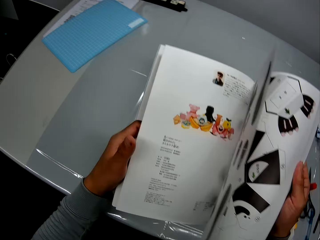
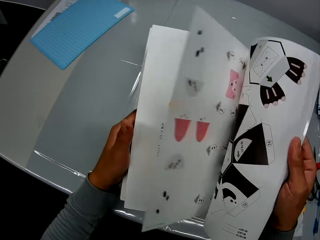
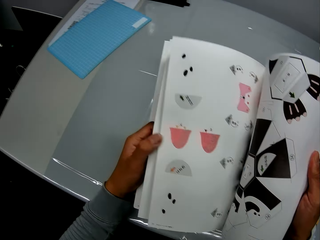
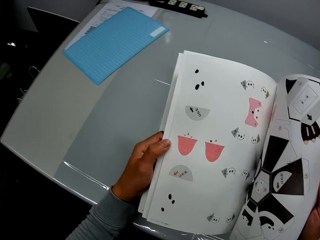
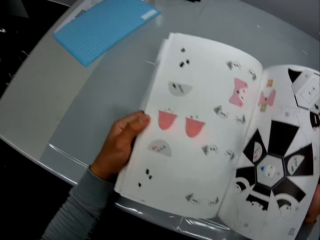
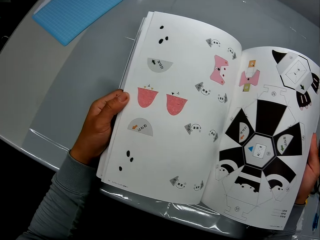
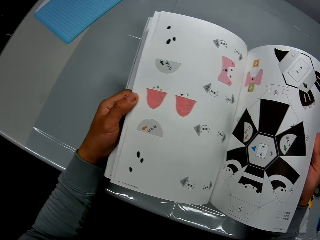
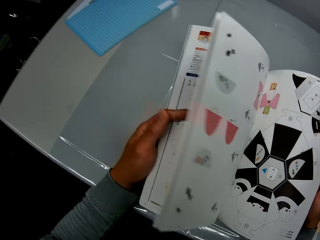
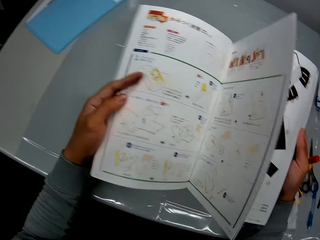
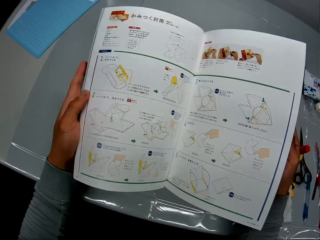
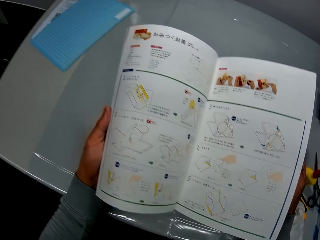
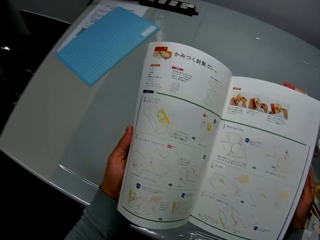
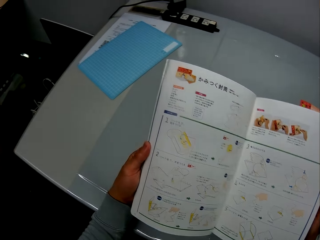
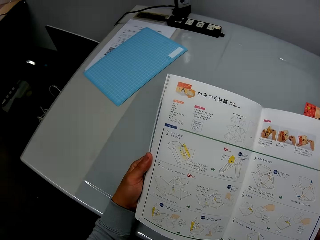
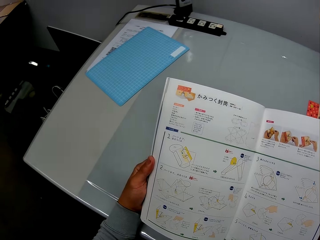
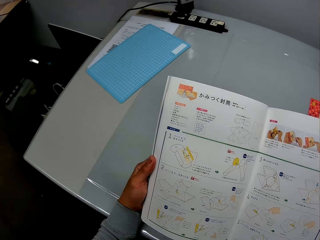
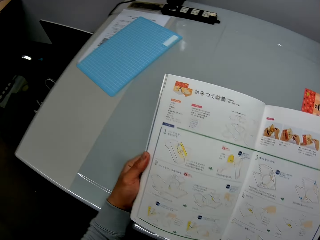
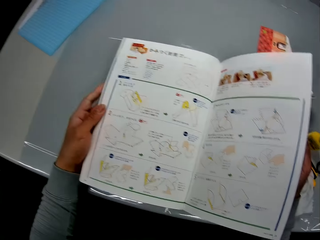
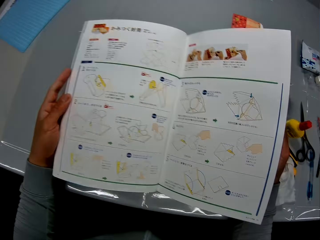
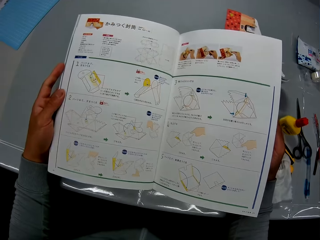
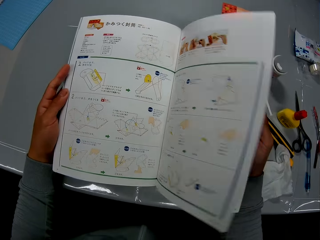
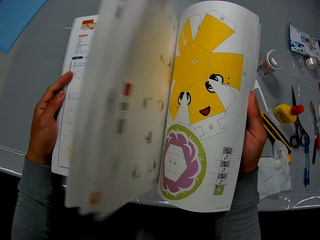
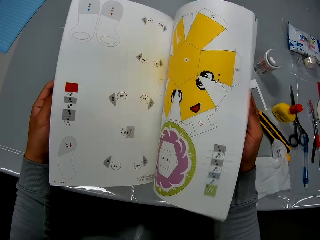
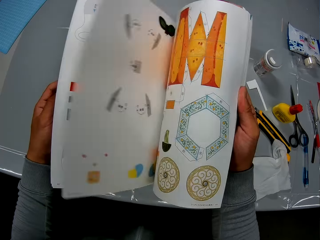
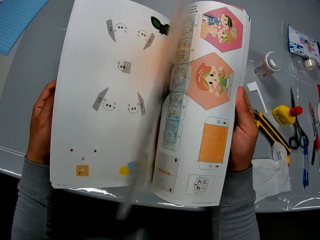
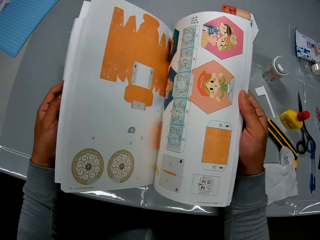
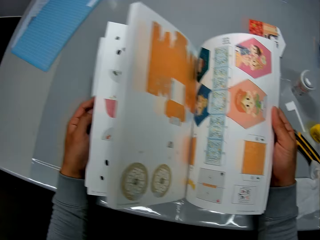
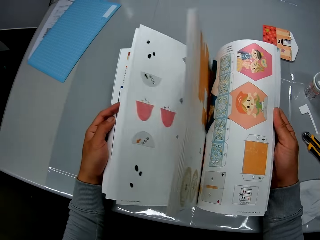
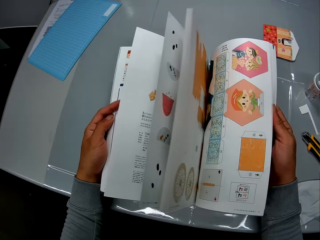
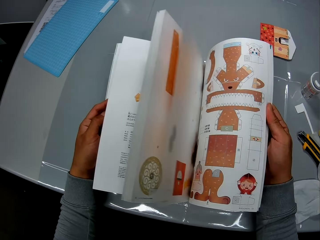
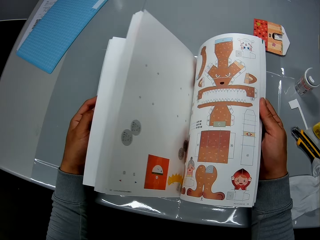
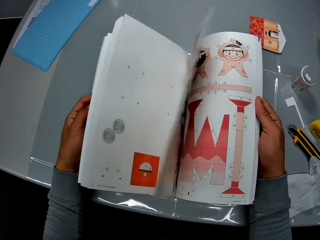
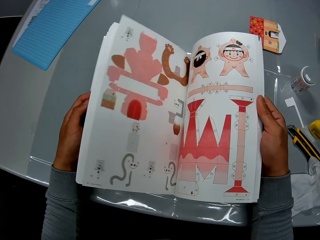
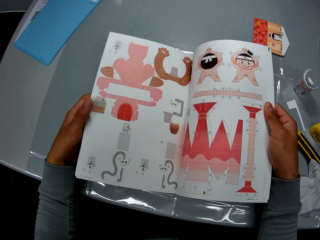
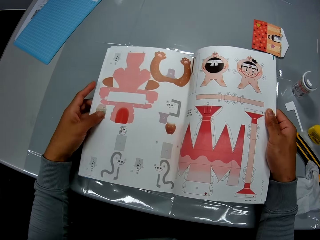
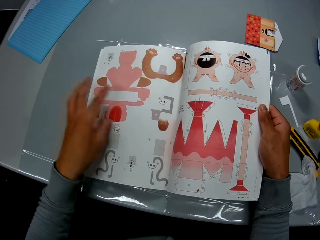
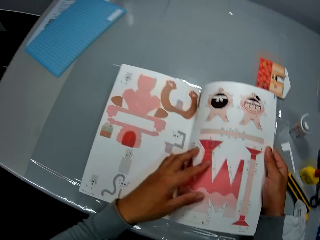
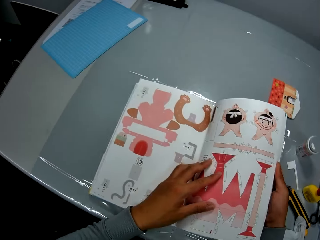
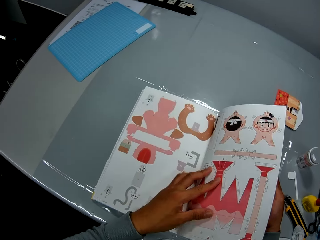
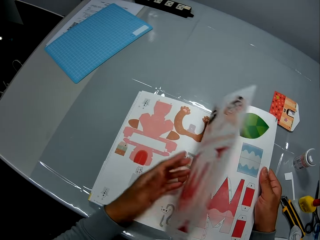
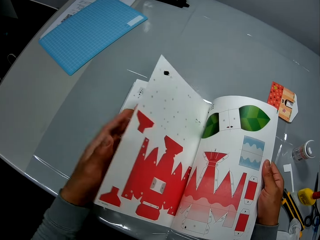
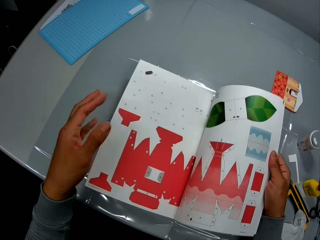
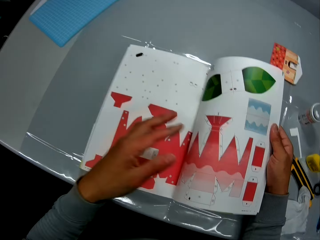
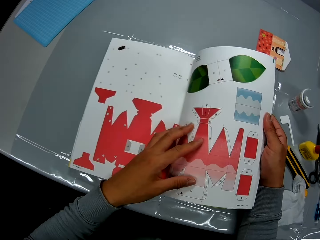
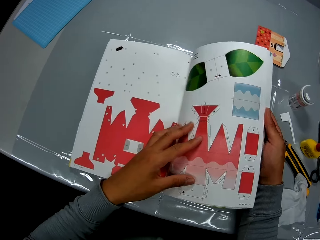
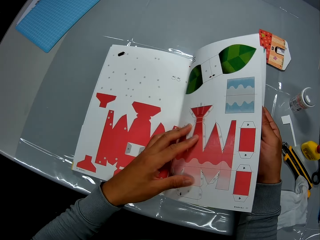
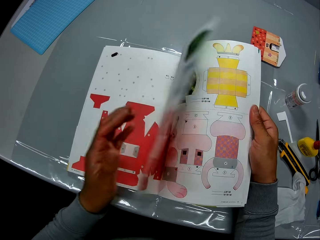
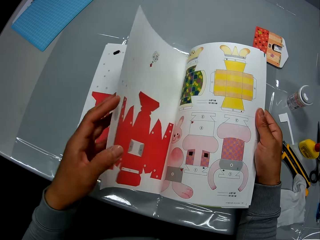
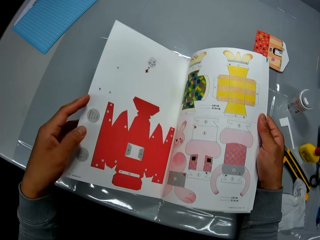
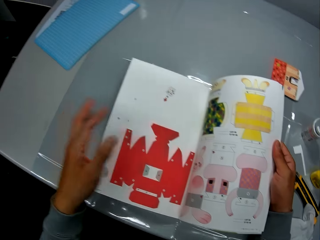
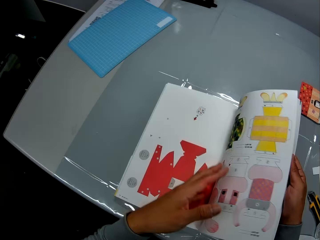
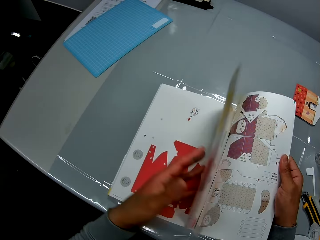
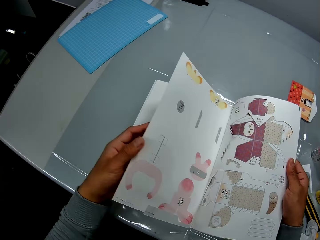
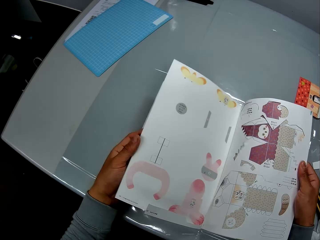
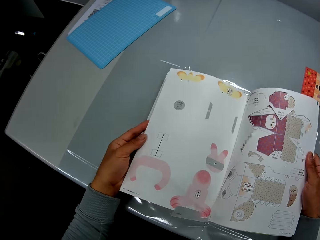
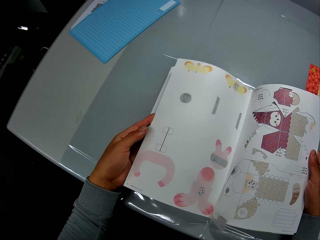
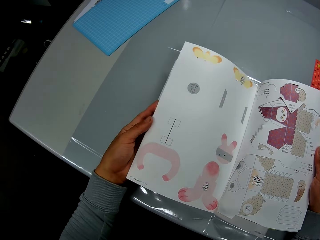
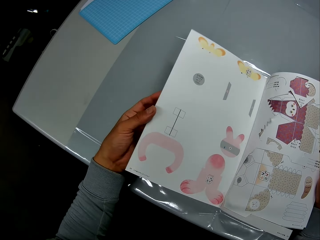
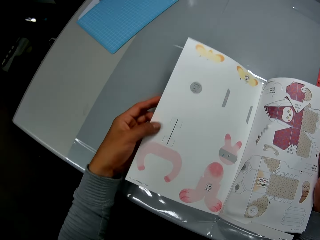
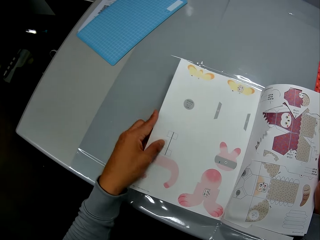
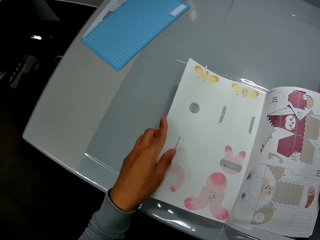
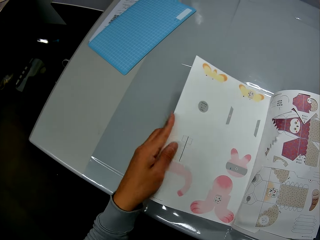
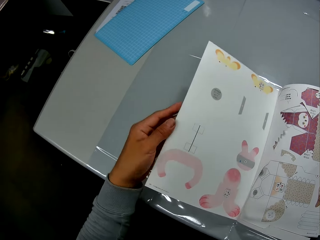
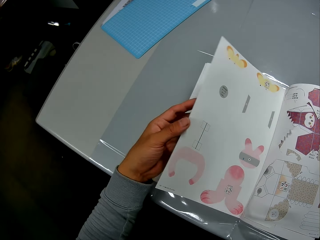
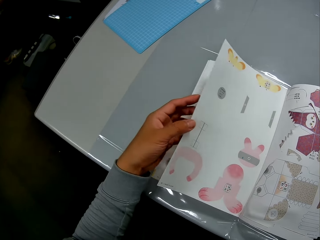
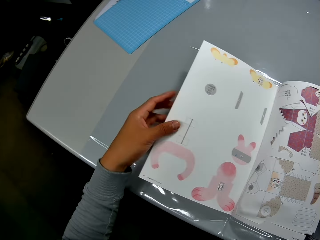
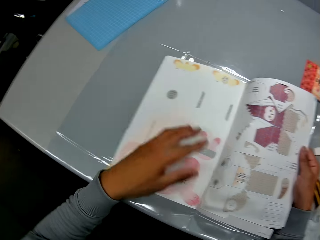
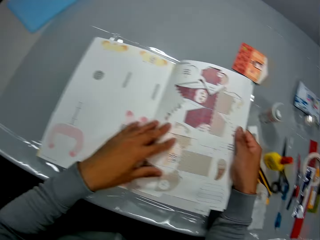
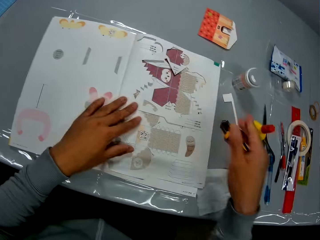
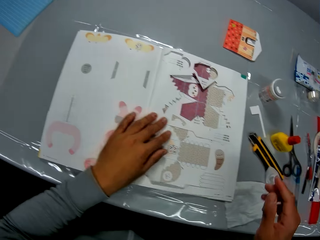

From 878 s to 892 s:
The camera wearer turns a page on the book. They stare at the book. They turn a page on the book. They stare at the book. They turn a page on the book. They drop the craft book on the table. They stare at the book. They turn a page on the book. They stare at the book. They turn a page on the book. They stare at the book.

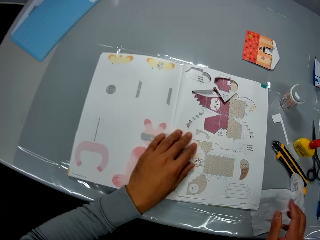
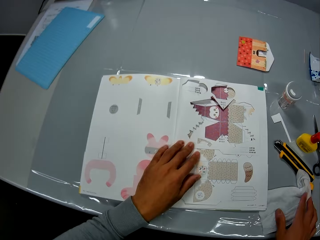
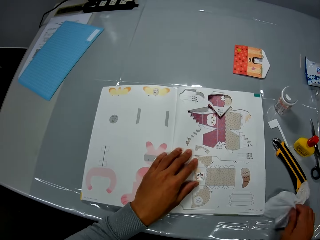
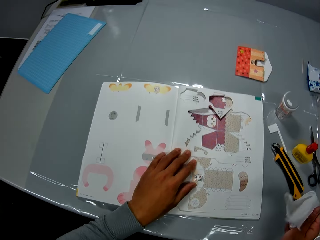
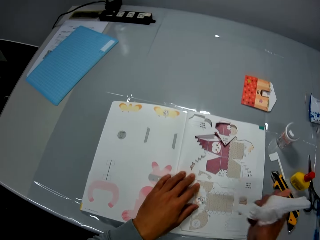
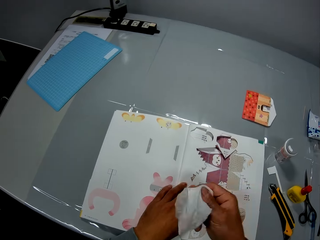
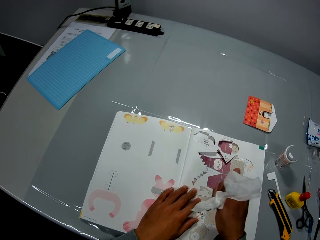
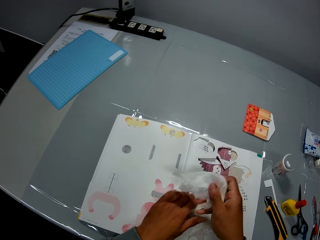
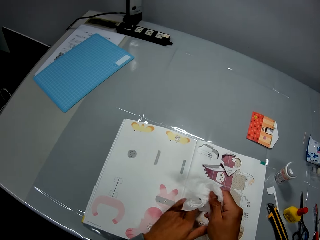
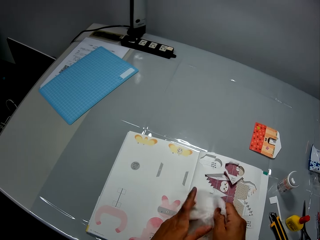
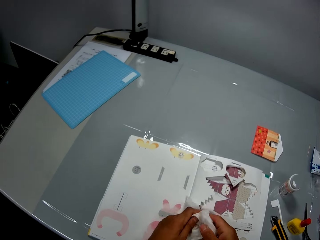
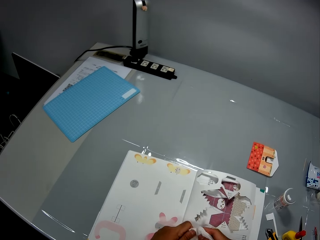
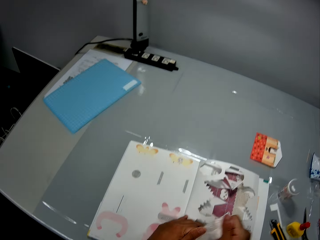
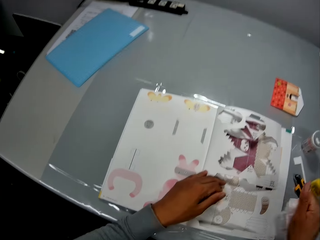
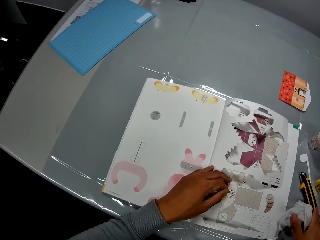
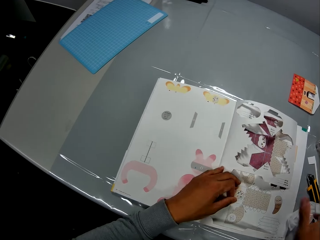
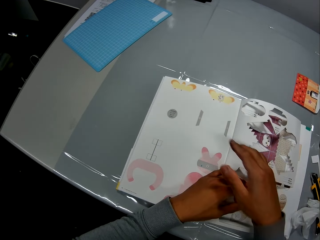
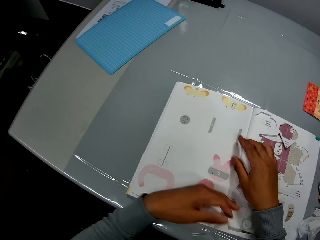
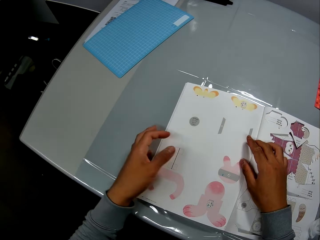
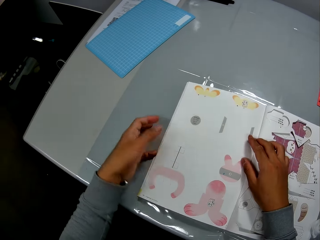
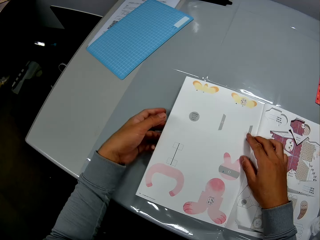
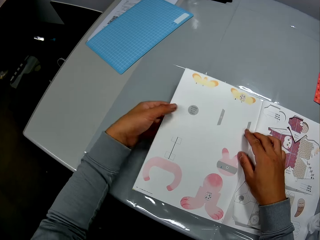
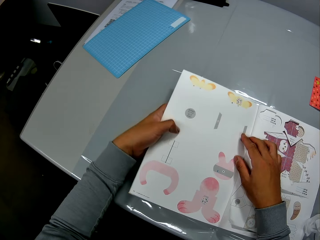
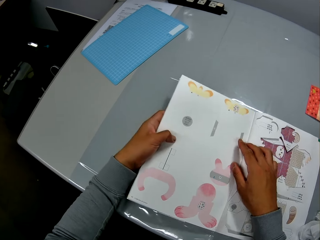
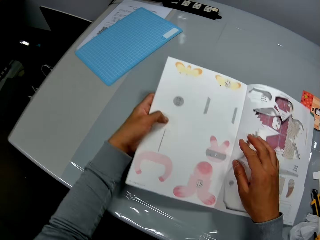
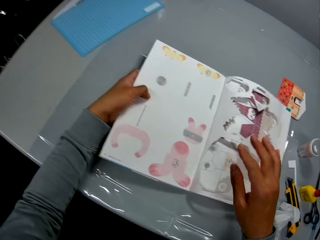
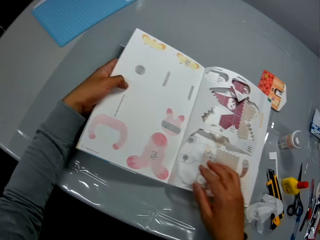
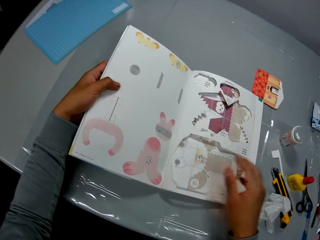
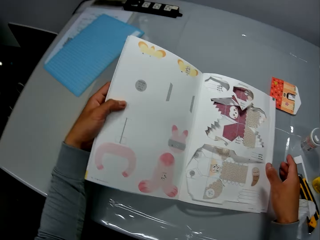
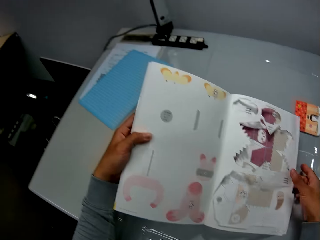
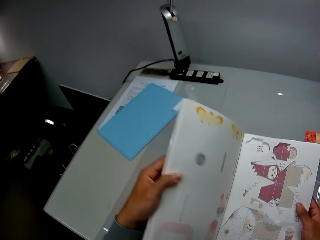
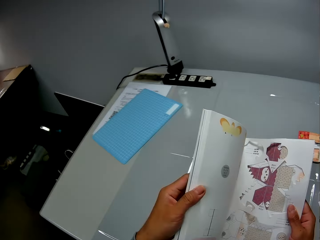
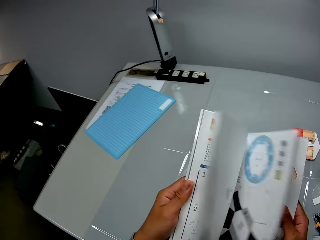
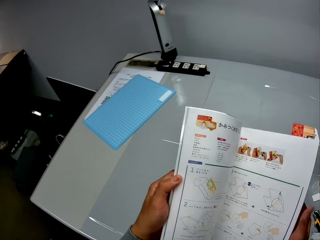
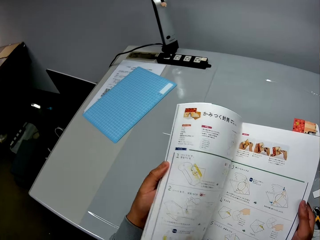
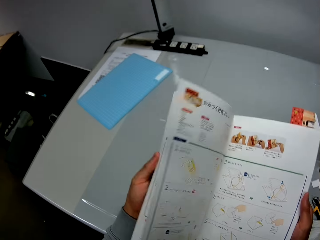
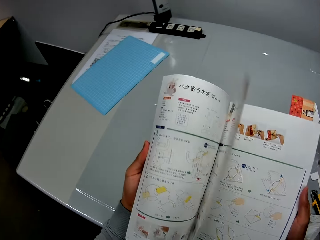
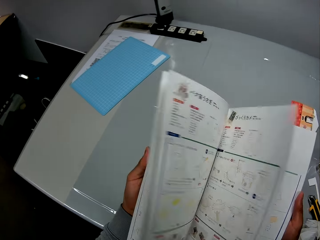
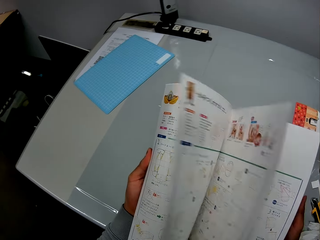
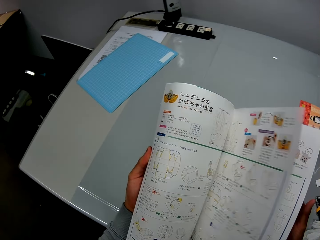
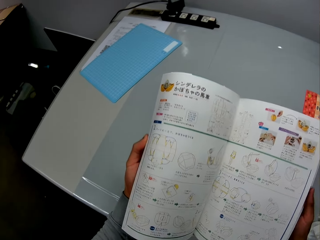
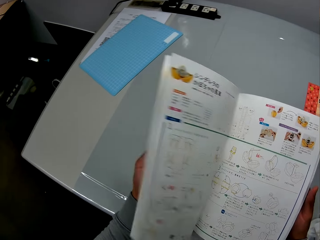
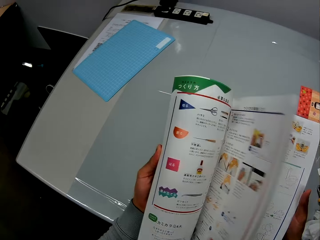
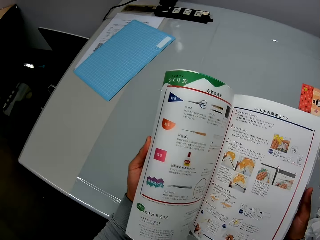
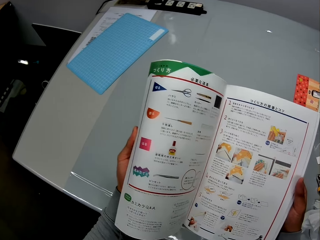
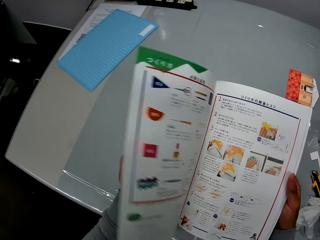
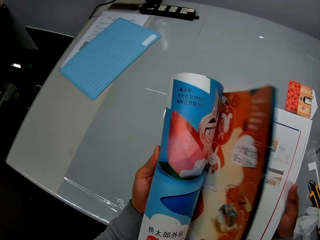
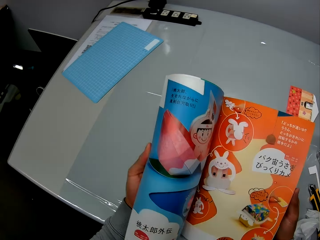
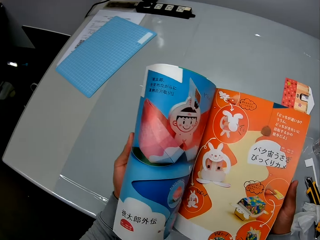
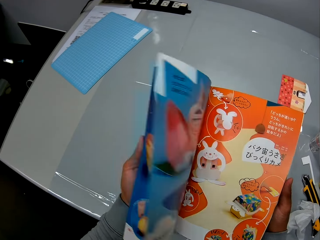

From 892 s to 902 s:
The camera wearer picks up the wipe piece from the table. He wipes his right hand with the wipe piece. He wipes his hands with the wipe piece. He inspects the wipe piece. He drops the wipe piece on the table. He continues to check the craft illustrations in the craft book. He adjusts the craft book on the table. He picks up the craft book from the table. He flips the pages of the craft book.
